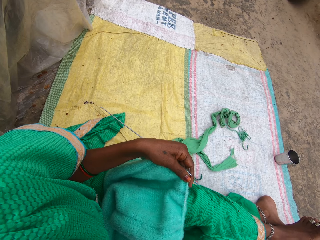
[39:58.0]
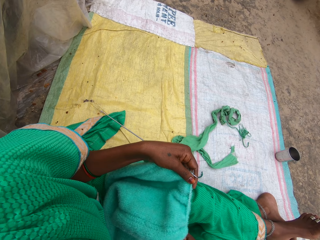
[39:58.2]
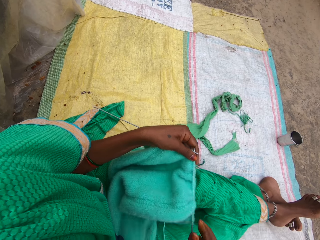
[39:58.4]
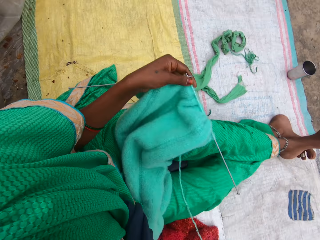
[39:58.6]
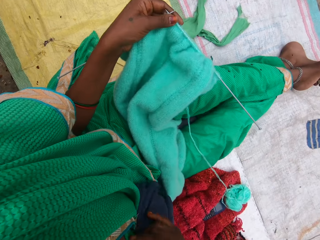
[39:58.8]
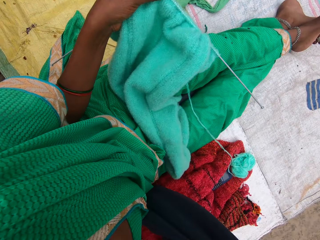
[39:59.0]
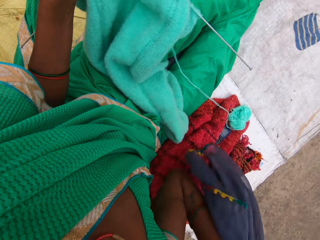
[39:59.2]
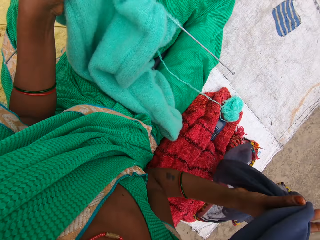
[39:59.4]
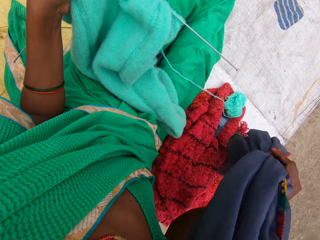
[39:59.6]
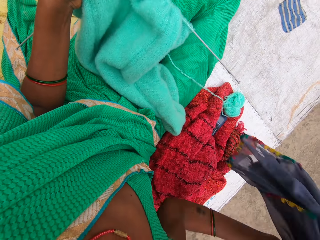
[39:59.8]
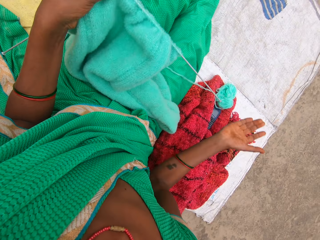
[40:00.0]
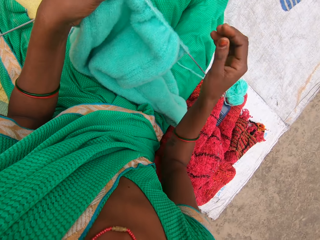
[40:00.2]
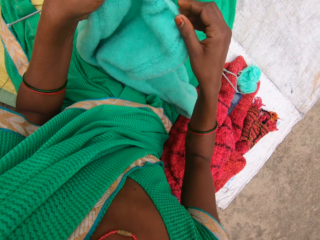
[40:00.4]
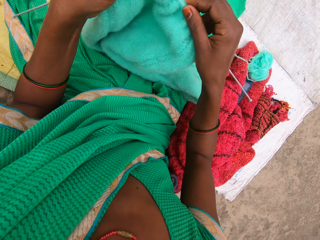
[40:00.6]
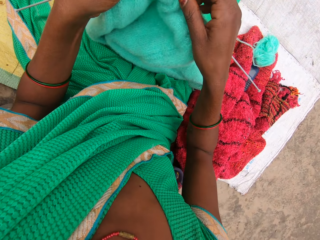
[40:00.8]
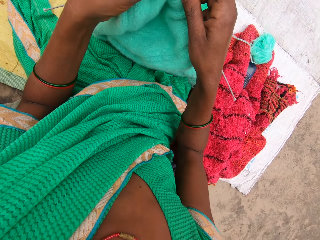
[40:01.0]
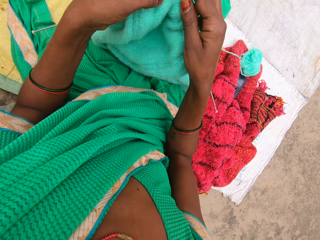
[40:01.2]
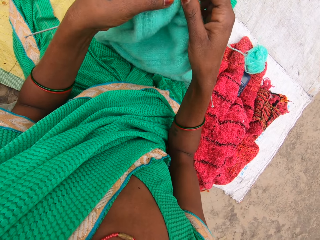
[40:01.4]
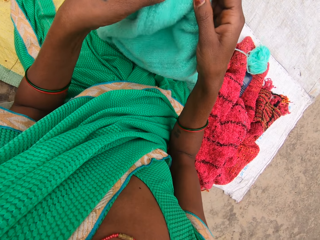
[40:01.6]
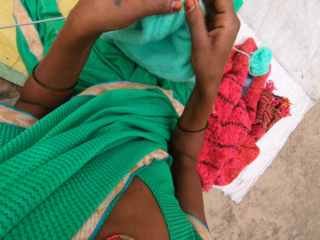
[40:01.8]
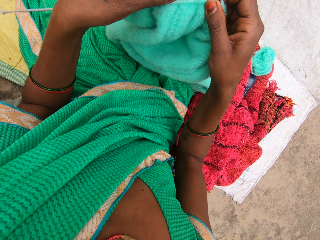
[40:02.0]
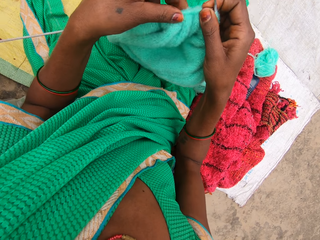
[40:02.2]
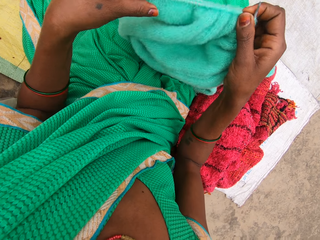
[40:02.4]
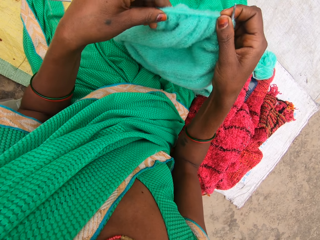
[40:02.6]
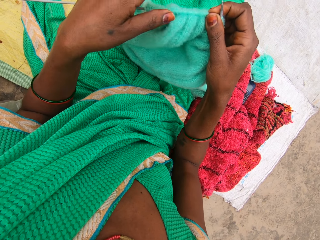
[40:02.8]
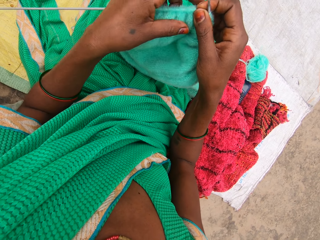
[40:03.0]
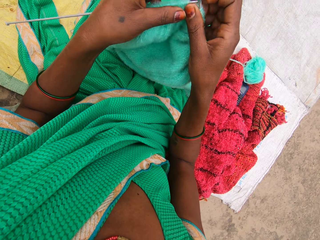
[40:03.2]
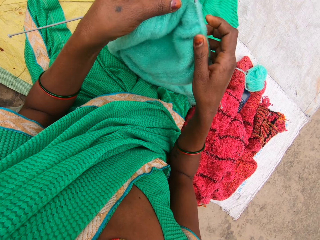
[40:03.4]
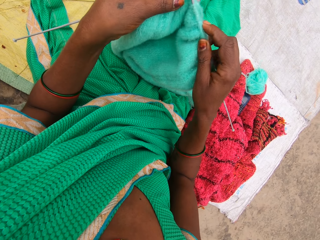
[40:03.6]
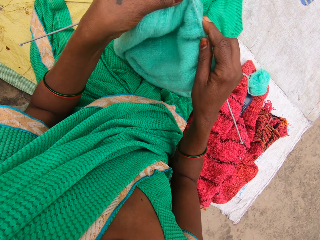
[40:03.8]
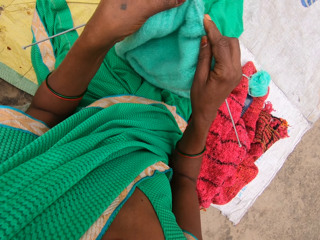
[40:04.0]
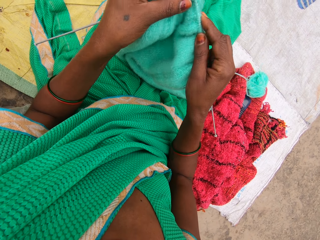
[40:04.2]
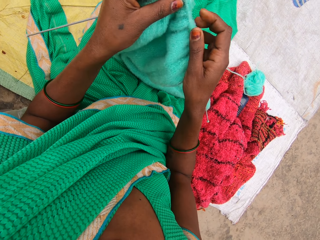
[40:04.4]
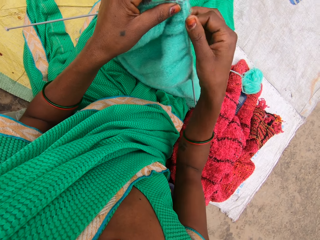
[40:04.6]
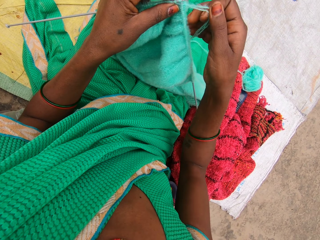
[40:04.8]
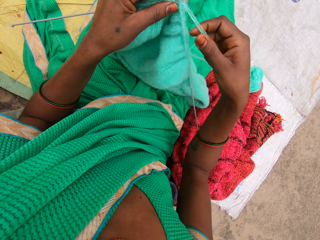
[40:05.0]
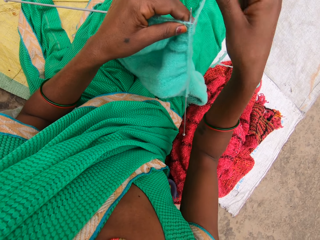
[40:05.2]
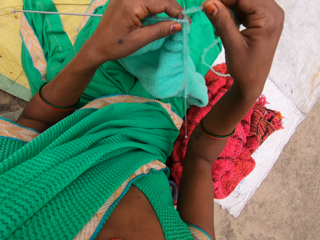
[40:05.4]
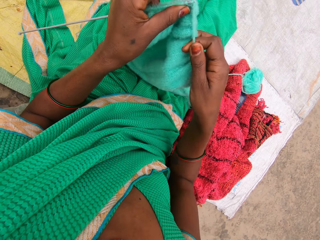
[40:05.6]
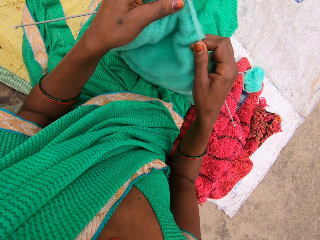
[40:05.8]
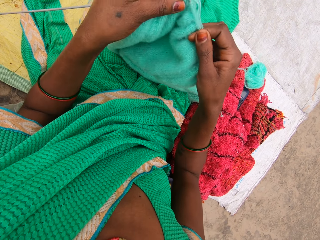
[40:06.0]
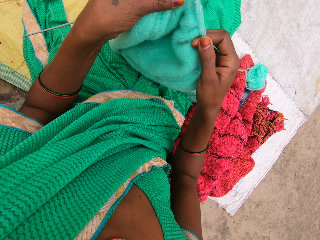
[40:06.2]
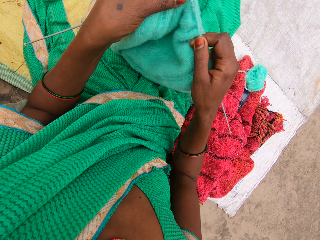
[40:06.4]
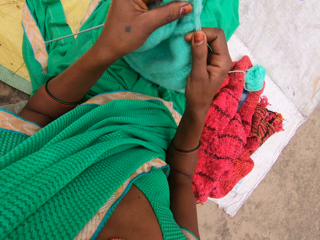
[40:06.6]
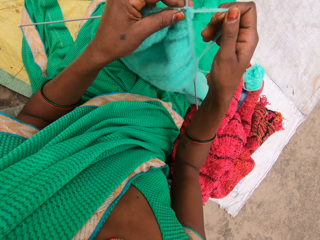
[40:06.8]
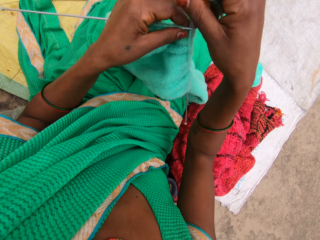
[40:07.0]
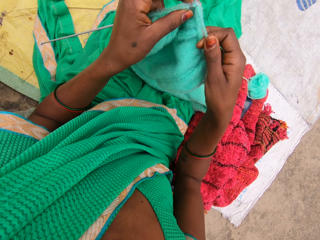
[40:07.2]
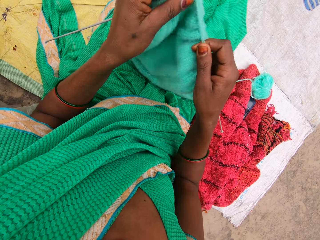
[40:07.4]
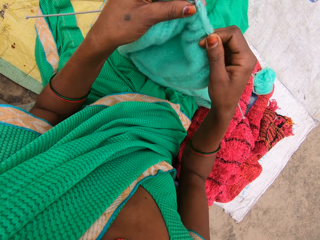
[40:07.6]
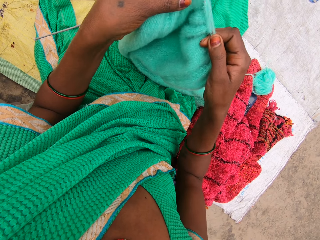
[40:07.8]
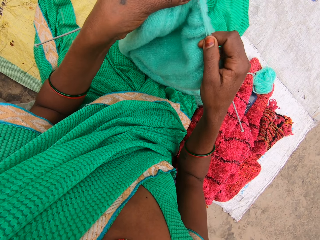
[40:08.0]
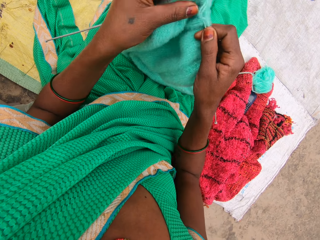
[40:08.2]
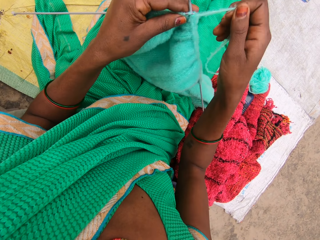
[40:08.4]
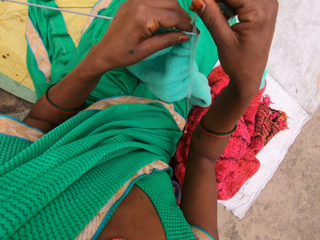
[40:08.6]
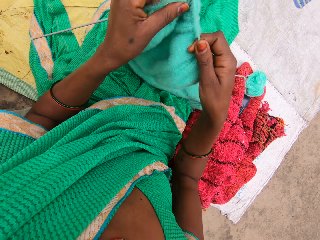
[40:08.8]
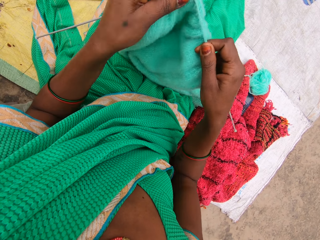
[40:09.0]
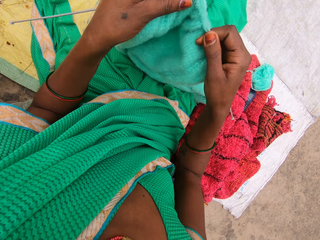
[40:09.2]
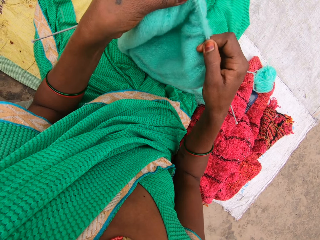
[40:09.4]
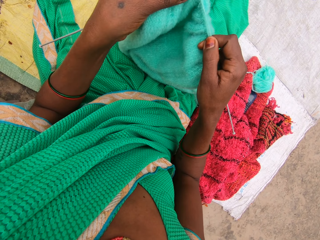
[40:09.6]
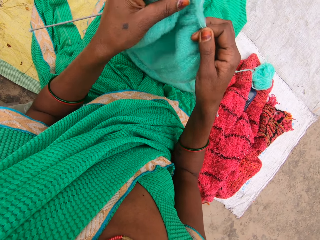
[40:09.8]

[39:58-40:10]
The camera wearer holds a scarf or piece of cloth. They drop the scarf. They hold the knitted cloth. They throw the piece of cloth. They knit the garment. They pull the garment in the knitting needle. They knit the garment.

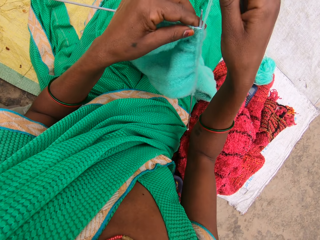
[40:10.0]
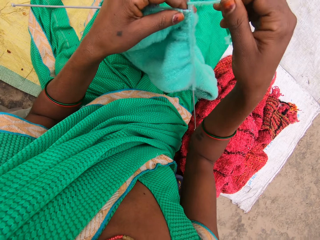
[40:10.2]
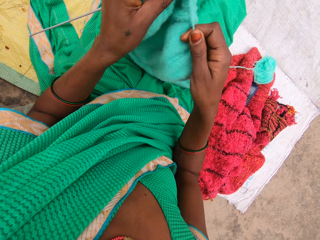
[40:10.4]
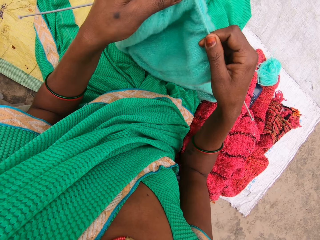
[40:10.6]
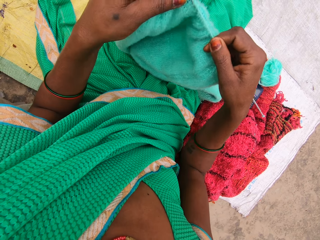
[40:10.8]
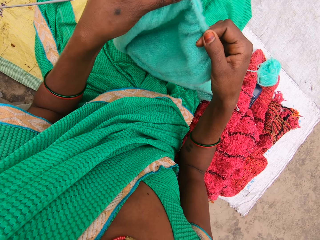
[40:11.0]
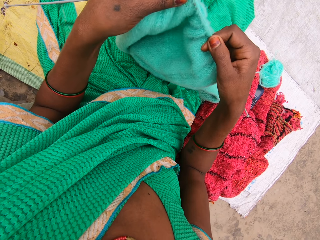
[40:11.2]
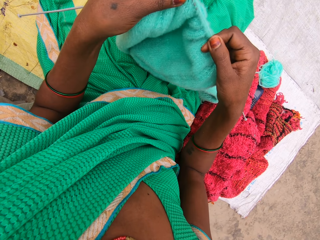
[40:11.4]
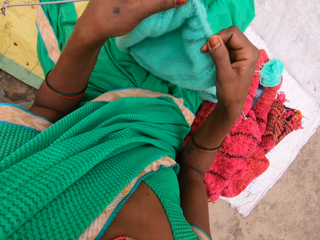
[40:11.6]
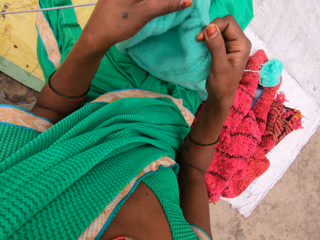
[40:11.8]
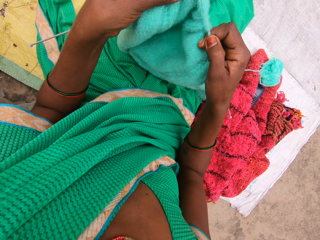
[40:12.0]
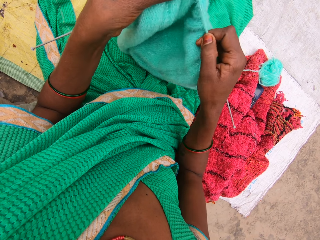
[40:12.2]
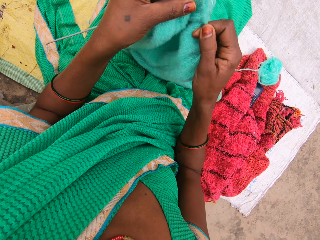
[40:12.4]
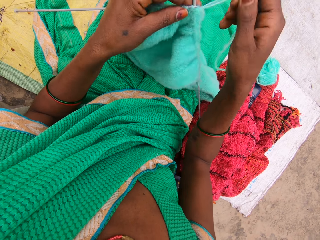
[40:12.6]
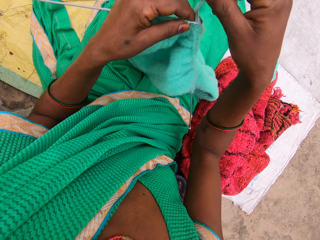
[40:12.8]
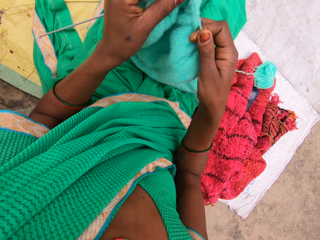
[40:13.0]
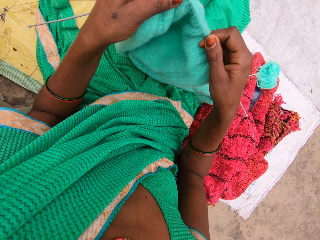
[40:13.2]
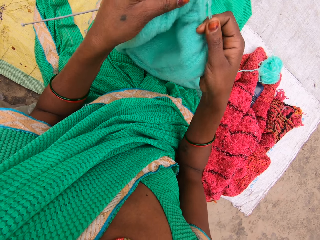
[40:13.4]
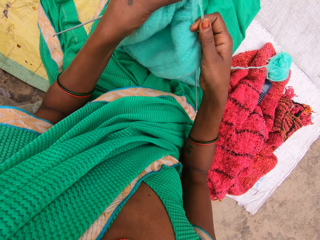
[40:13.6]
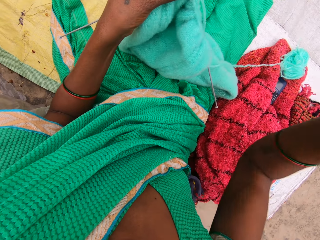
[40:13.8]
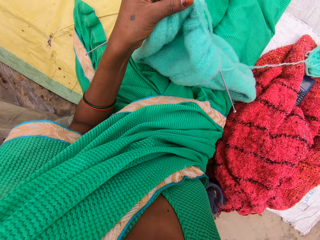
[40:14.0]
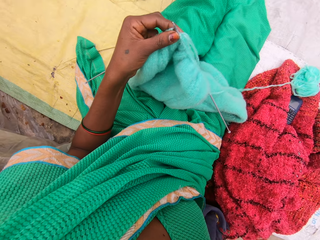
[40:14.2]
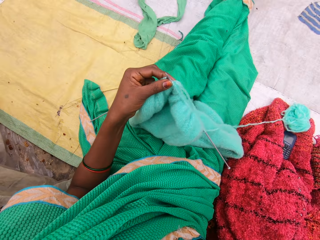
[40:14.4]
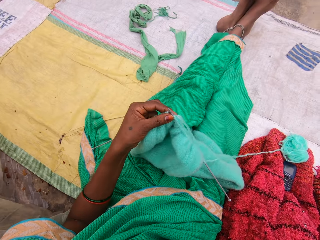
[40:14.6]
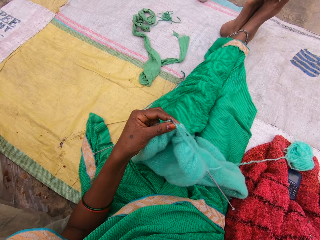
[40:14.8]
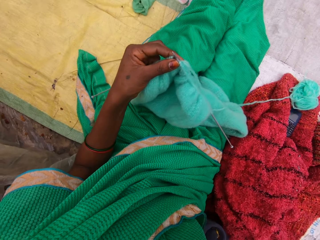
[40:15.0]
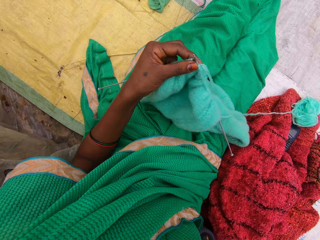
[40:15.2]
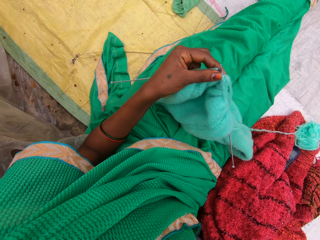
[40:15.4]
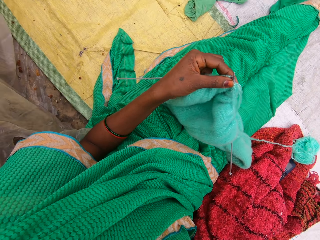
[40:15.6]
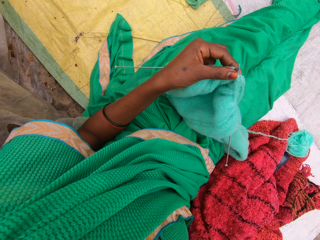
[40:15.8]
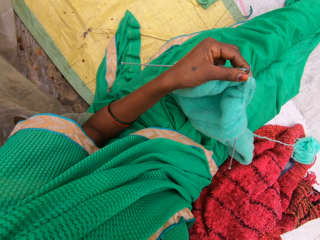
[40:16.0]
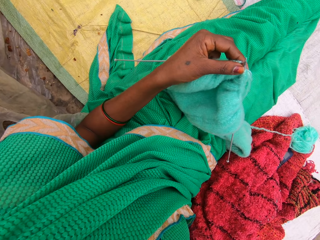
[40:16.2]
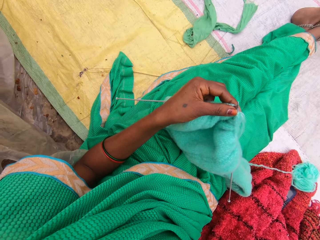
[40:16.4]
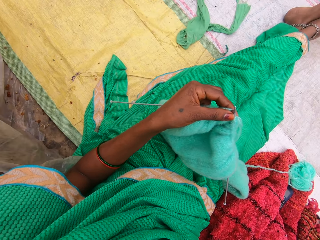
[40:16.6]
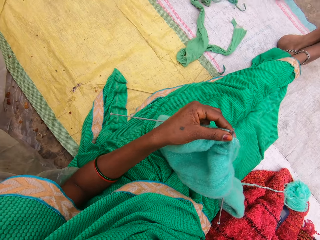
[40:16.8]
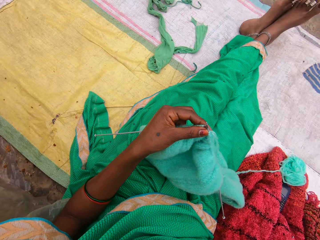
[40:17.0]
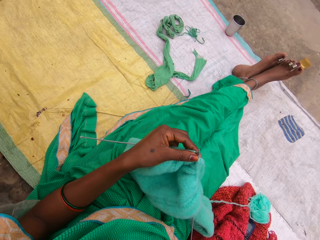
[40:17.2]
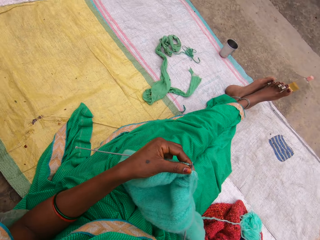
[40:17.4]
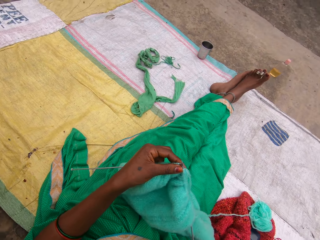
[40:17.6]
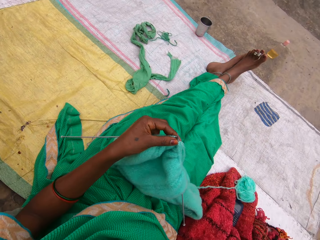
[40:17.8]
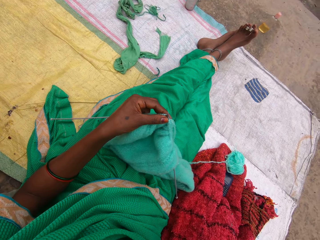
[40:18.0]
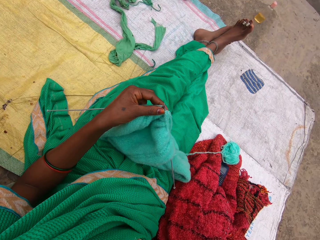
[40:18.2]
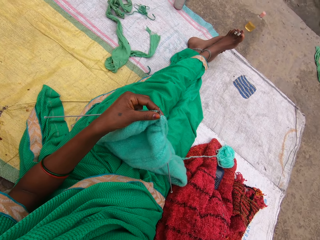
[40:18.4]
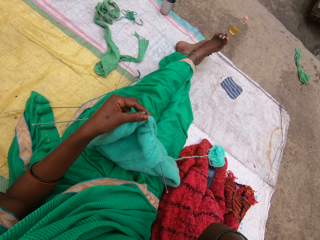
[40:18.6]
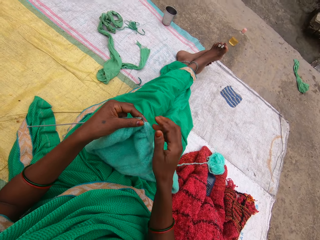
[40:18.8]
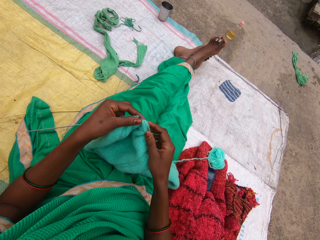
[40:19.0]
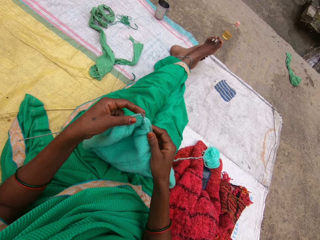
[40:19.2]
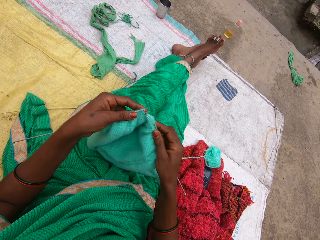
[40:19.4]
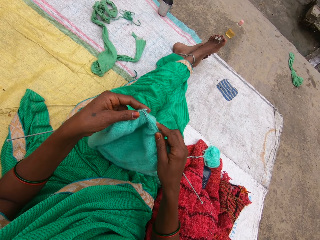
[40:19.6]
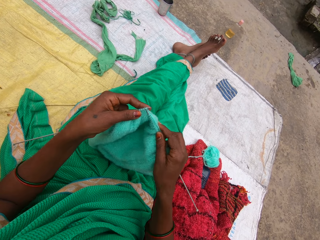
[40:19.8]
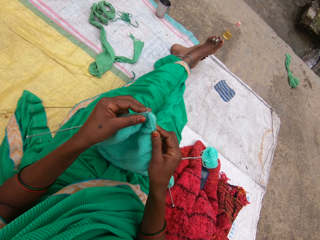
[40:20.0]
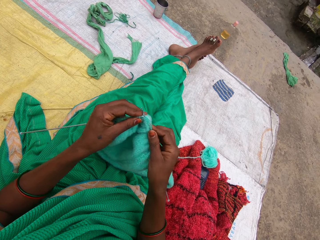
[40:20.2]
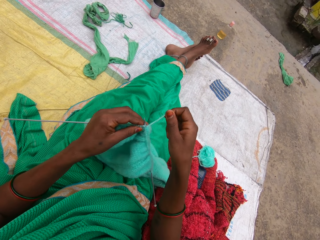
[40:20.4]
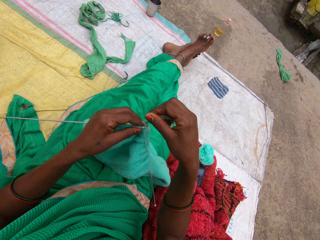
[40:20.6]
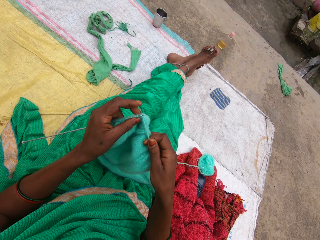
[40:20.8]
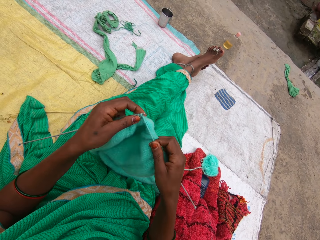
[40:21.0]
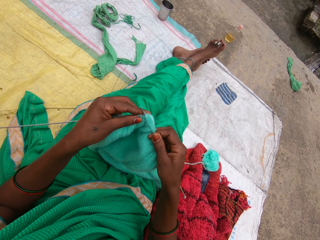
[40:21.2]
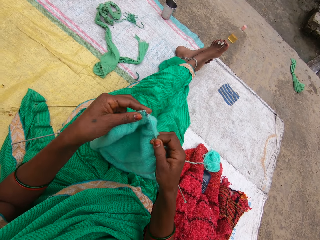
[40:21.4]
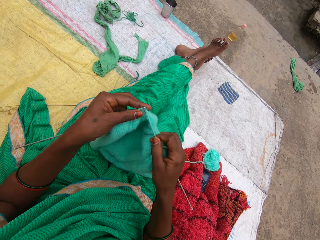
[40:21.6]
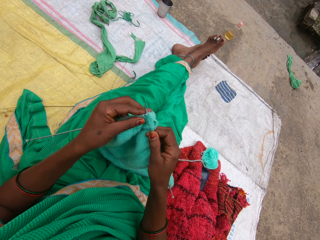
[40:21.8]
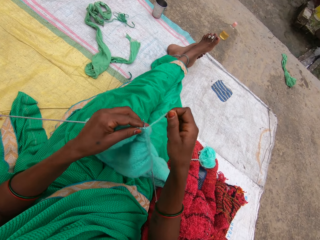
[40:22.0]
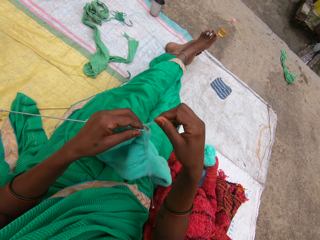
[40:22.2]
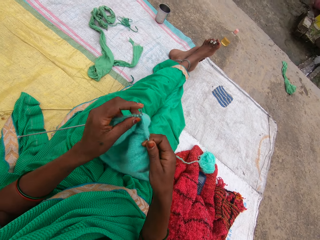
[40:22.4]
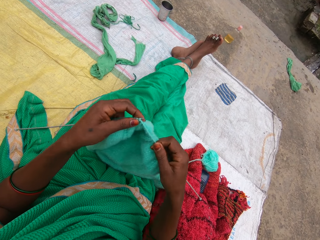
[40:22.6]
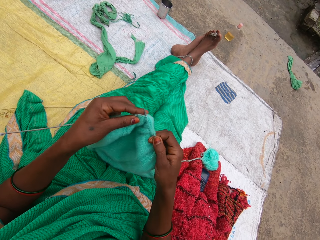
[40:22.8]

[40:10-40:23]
The camera wearer adjusts a camera on her head. She holds the camera. She knits the yarn with the needles. She holds the garment.
